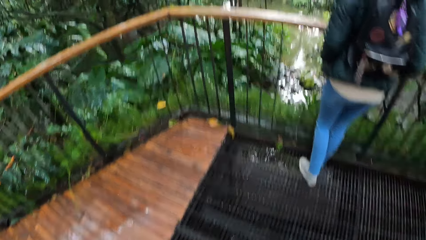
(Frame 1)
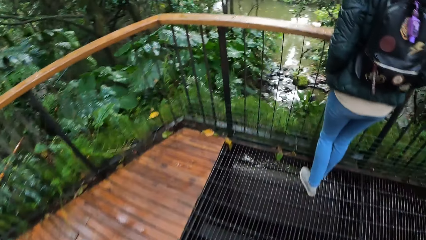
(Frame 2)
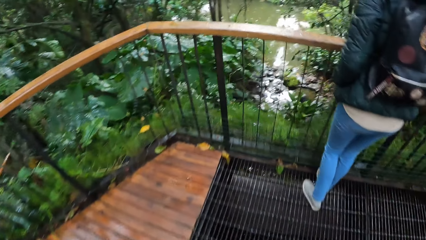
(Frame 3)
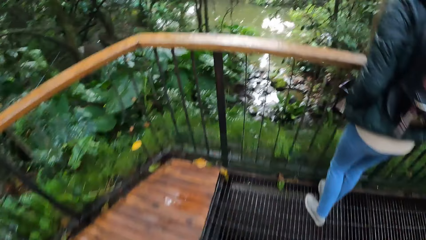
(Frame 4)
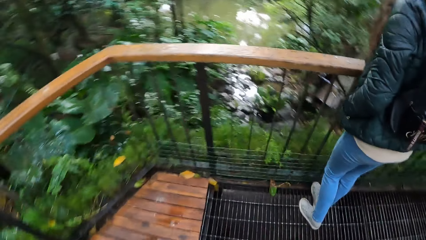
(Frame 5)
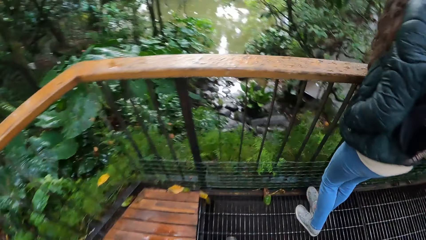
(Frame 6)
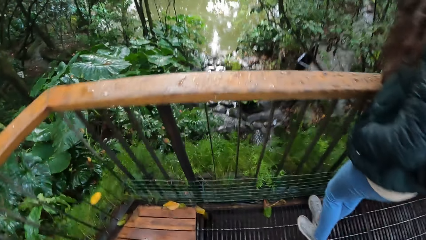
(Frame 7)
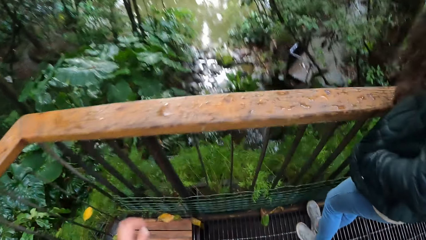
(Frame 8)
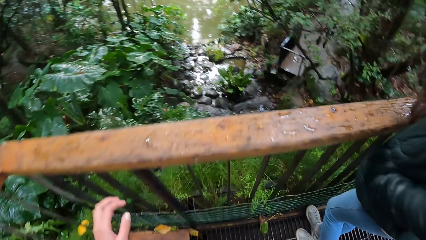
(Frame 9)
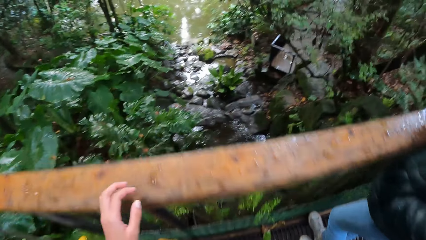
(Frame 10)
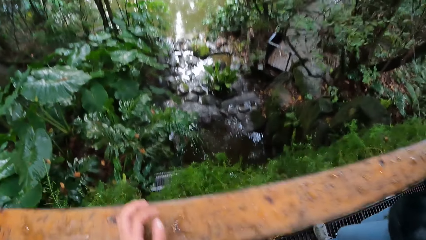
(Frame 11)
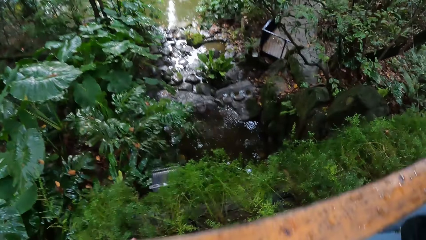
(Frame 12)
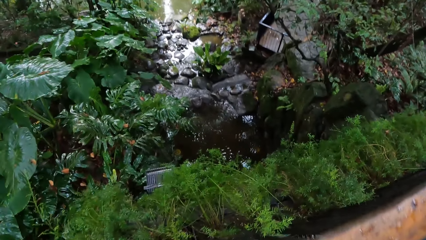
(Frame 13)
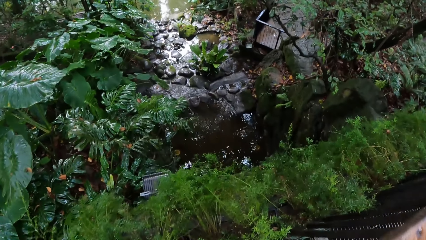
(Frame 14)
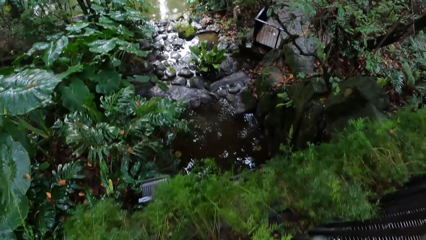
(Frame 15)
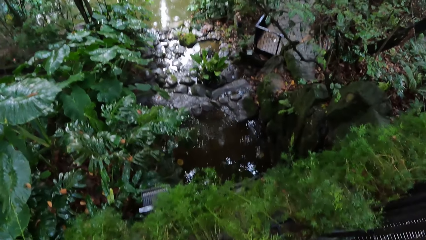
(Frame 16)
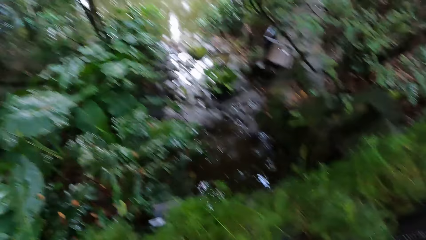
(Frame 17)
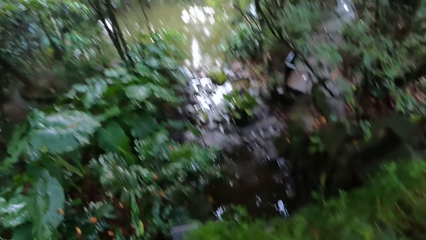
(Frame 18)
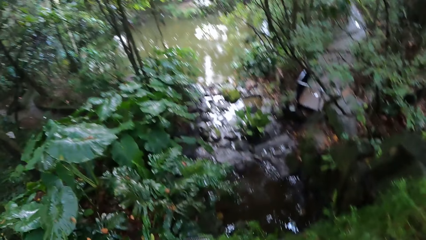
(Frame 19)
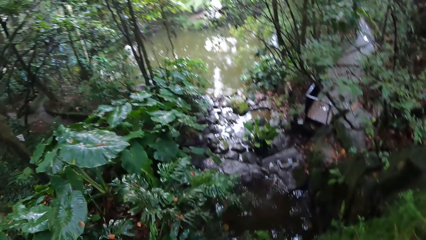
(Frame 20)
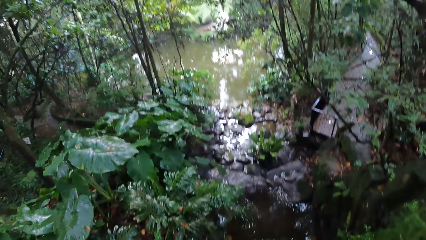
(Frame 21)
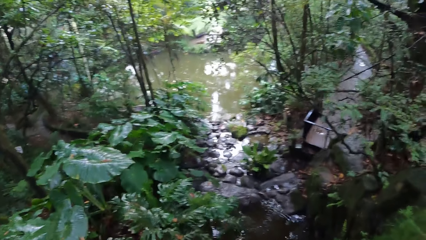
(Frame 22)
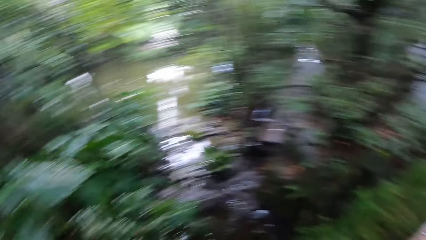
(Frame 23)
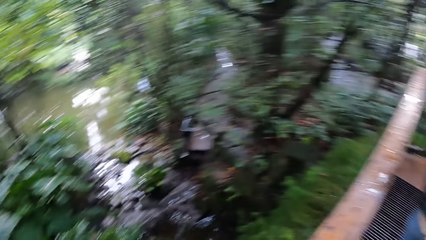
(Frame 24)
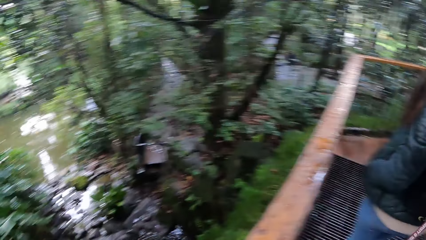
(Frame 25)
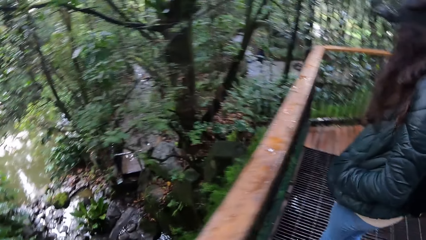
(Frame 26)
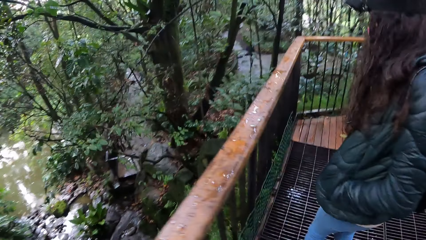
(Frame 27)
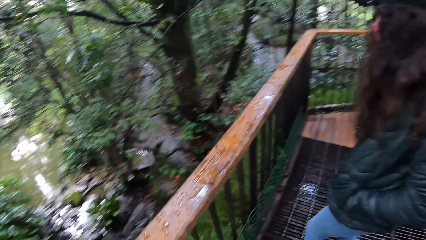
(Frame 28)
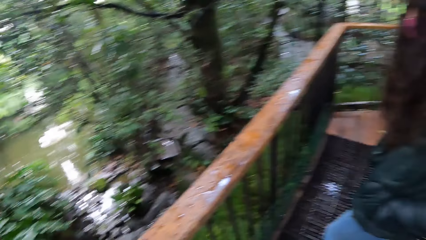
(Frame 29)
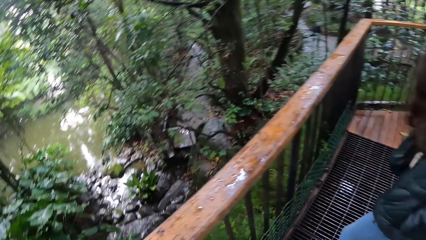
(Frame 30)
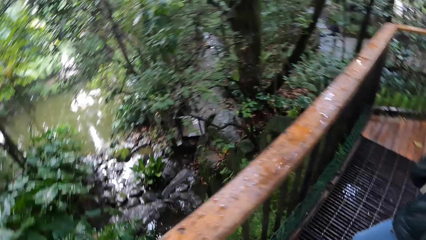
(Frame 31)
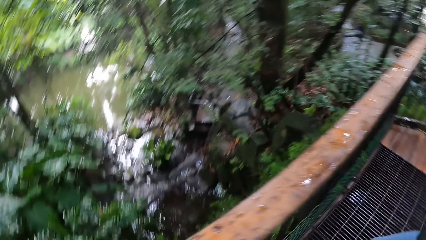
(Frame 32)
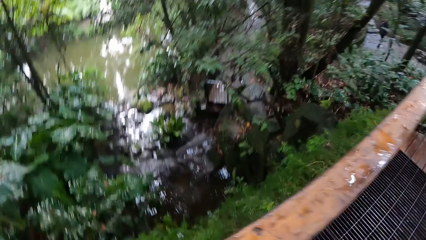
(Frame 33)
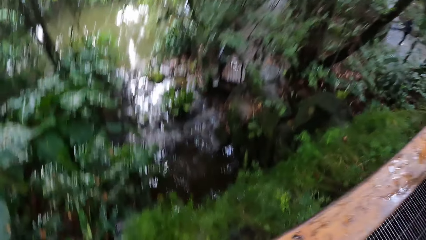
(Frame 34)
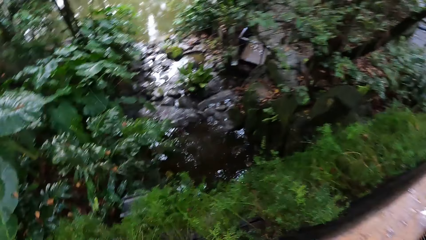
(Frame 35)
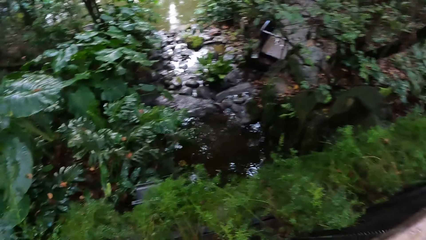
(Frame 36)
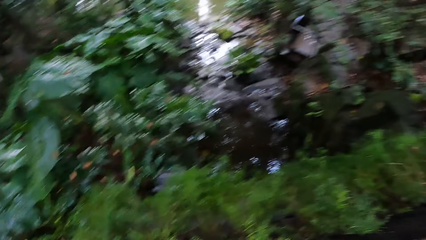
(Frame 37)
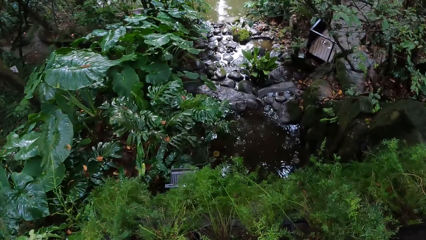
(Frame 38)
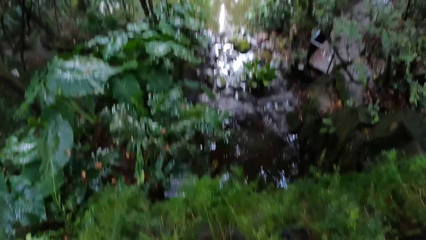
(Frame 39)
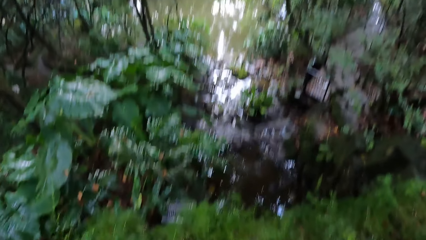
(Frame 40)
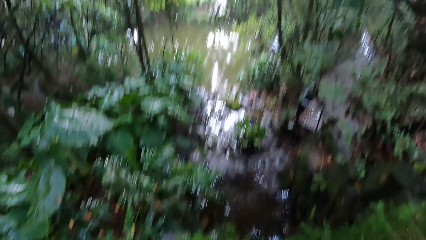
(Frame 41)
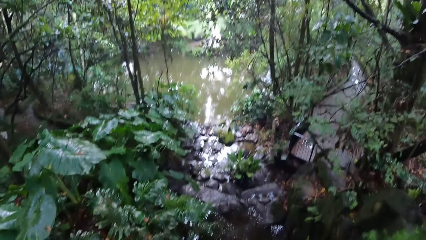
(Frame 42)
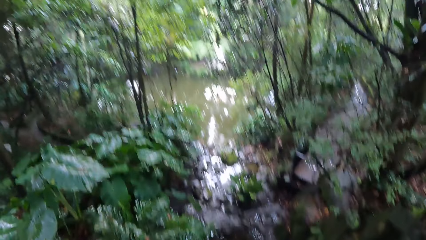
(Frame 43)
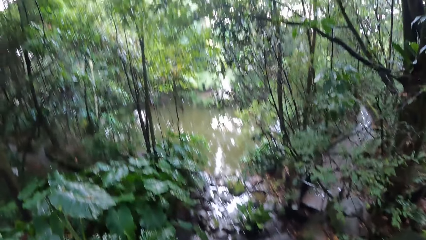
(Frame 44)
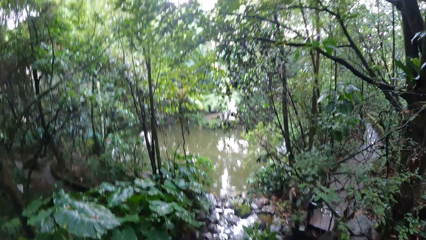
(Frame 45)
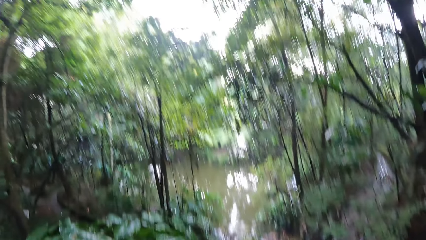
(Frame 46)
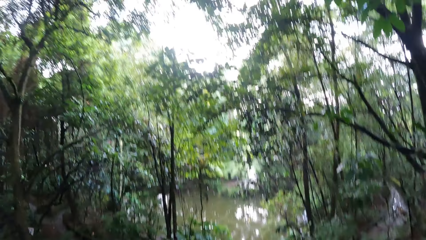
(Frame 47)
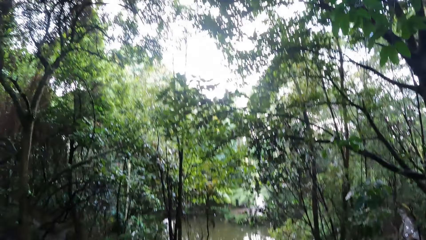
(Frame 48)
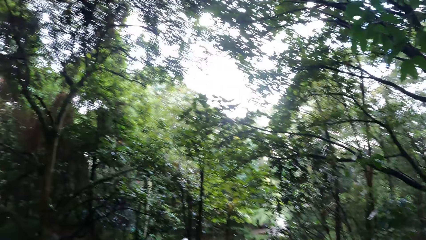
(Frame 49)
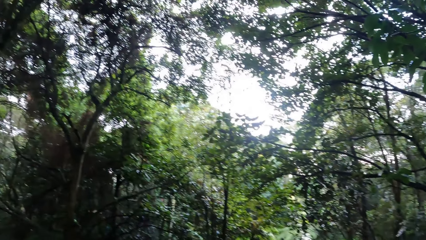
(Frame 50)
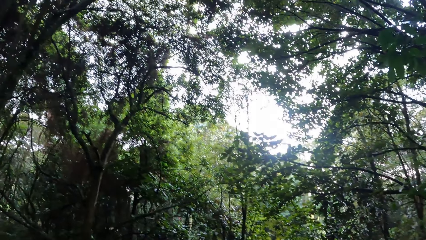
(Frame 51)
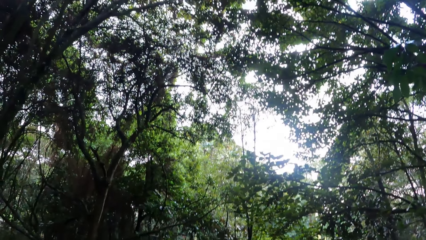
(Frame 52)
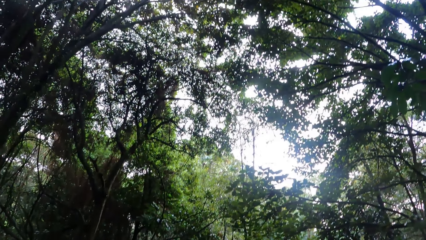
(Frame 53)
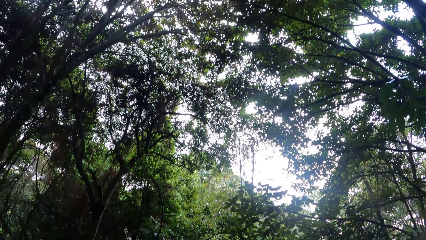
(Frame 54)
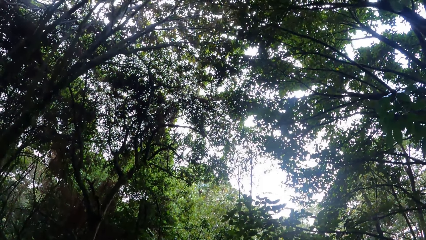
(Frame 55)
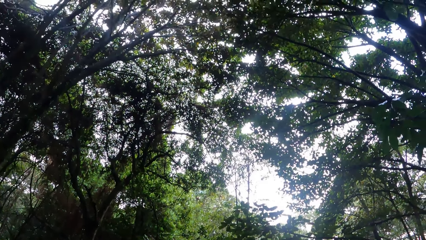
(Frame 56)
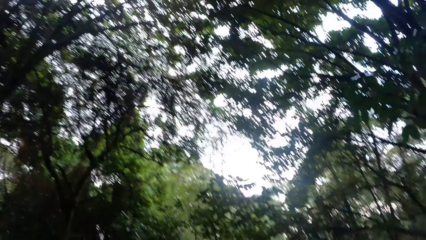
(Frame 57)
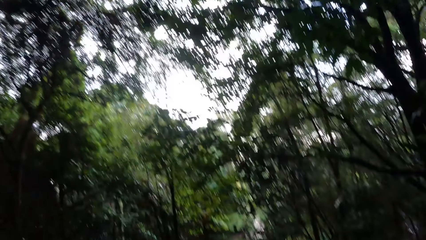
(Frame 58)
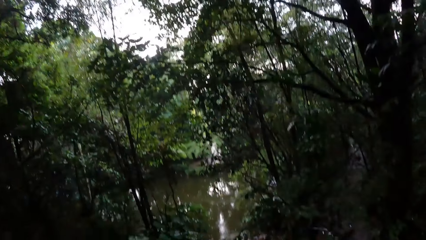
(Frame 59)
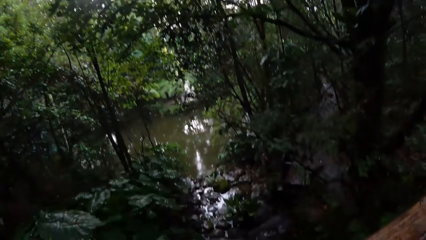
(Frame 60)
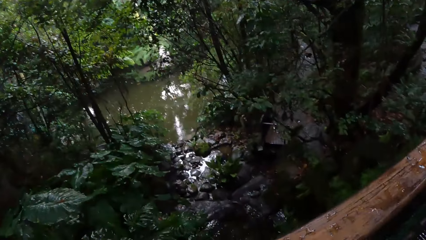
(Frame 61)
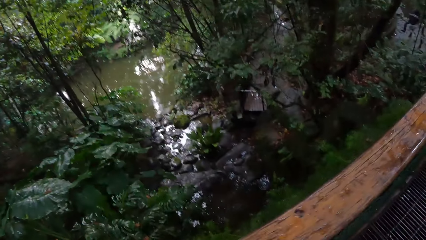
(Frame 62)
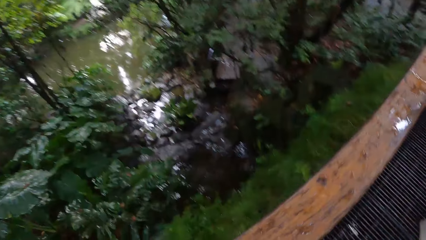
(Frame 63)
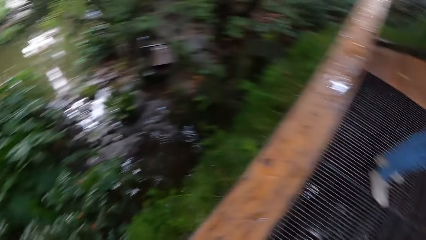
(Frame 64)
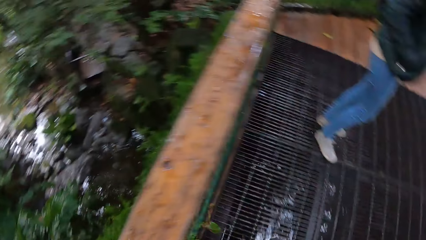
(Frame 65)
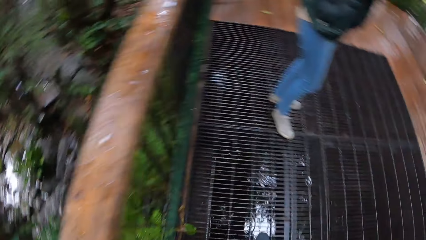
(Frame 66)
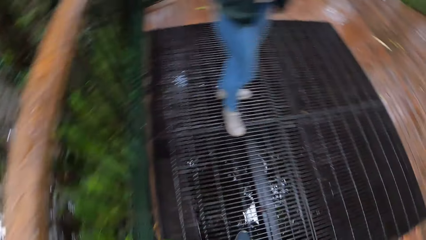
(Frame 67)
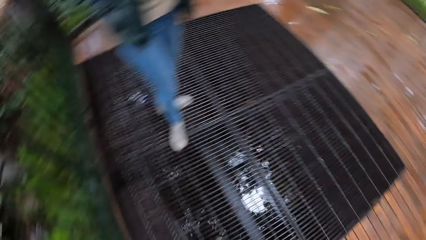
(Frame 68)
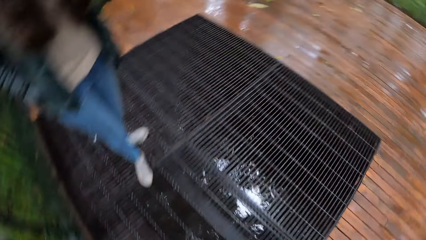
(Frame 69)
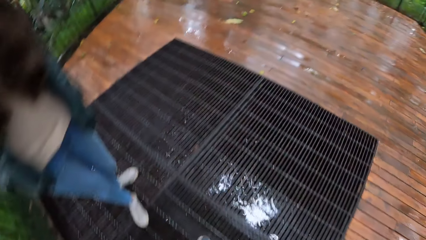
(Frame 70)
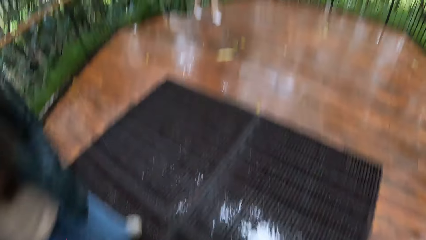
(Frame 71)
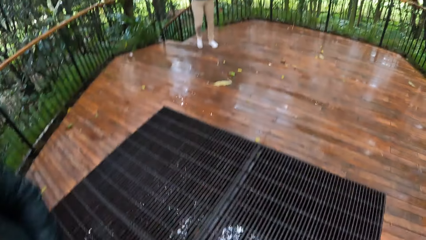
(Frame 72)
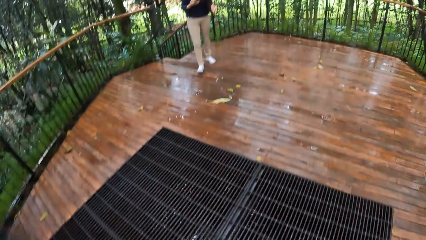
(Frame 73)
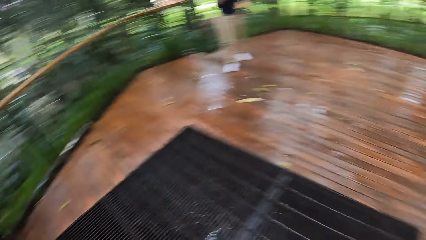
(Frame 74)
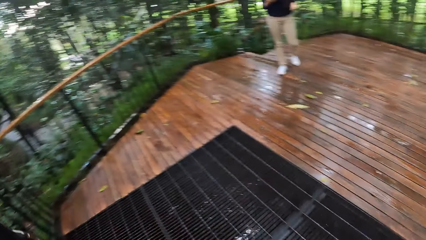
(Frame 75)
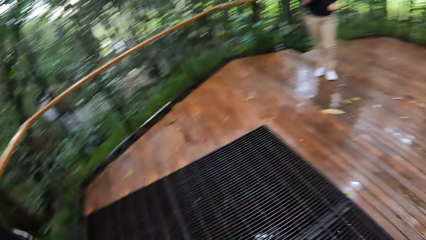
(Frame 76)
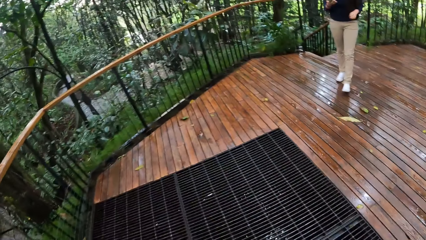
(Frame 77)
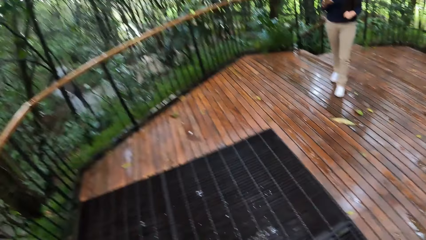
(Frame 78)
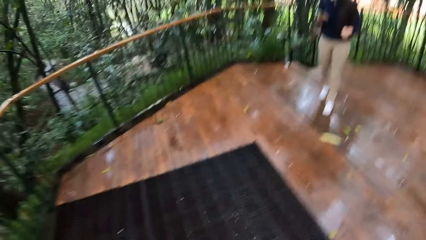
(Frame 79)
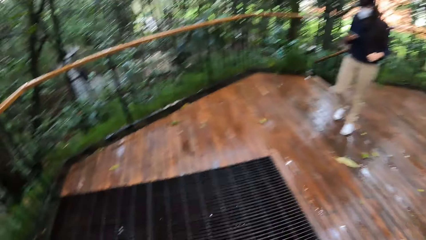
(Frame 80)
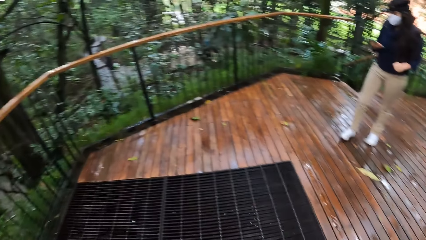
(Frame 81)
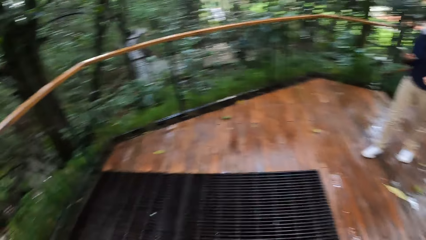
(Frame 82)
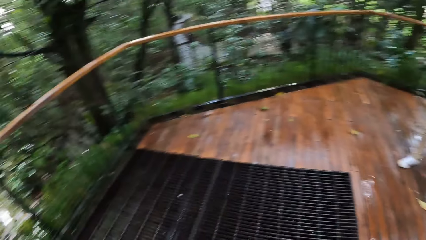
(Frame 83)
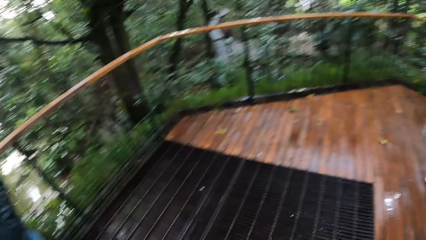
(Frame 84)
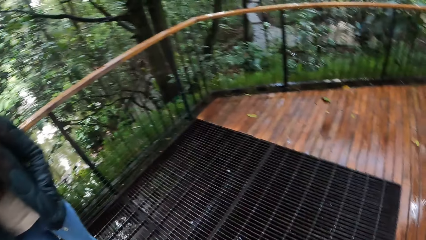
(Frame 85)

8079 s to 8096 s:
The camera wearer places a left hand on the raised platform base. They stand on the raised platform in the park. A lady stands on the raised platform in the park. A woman operates a phone with her right hand. Another lady walks around on the raised platform.
